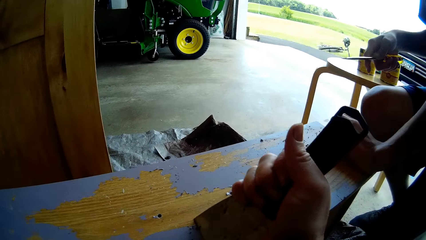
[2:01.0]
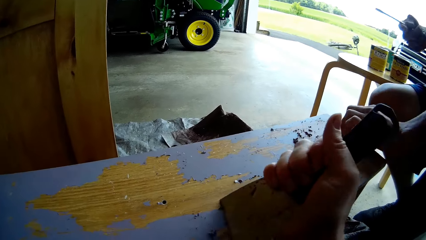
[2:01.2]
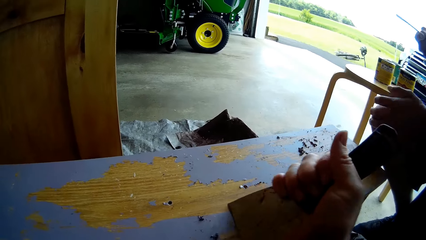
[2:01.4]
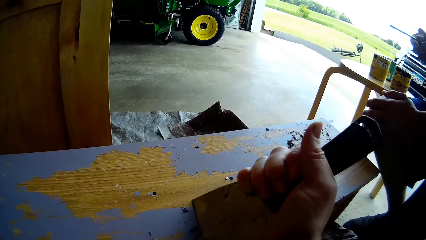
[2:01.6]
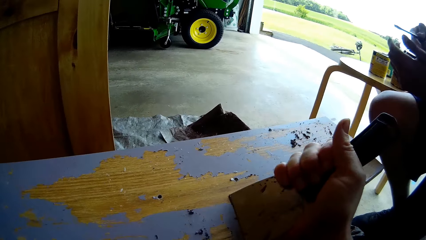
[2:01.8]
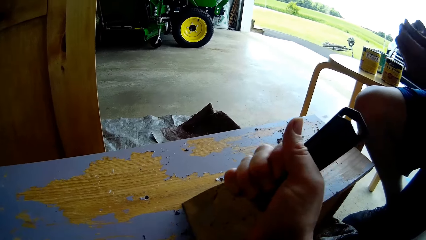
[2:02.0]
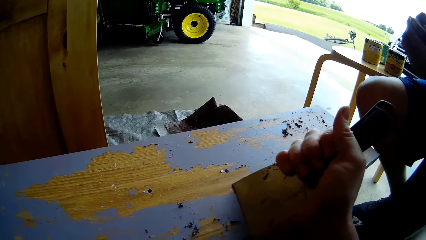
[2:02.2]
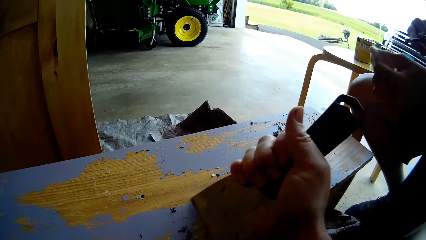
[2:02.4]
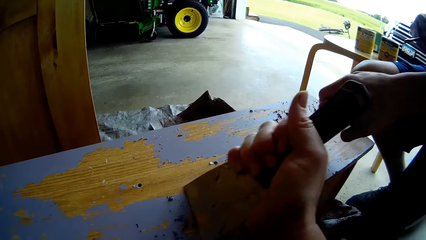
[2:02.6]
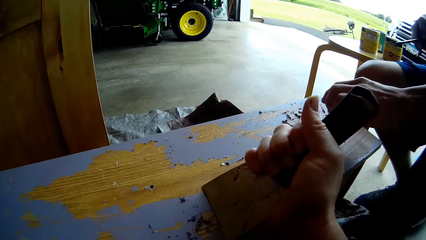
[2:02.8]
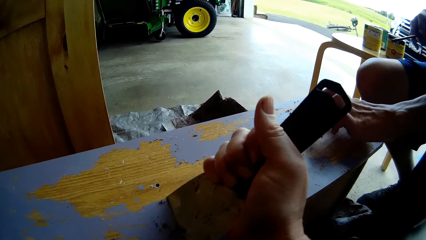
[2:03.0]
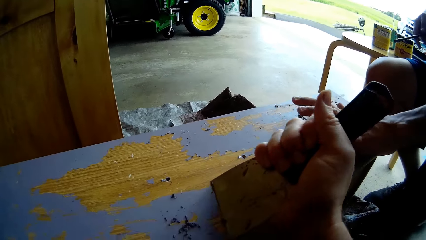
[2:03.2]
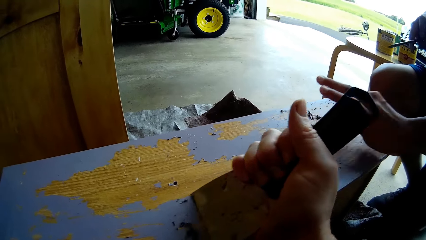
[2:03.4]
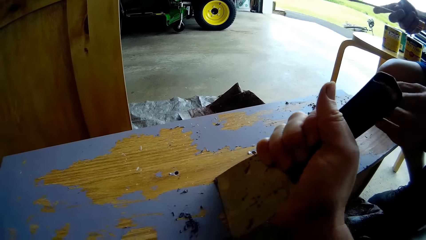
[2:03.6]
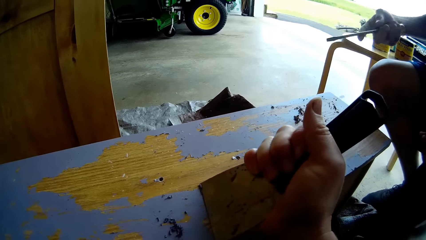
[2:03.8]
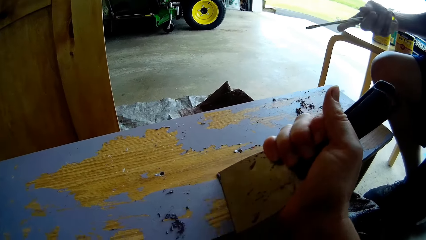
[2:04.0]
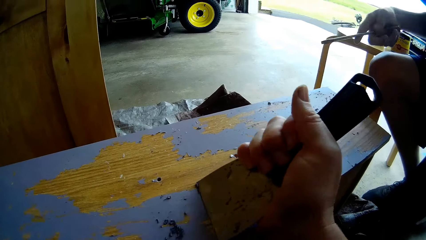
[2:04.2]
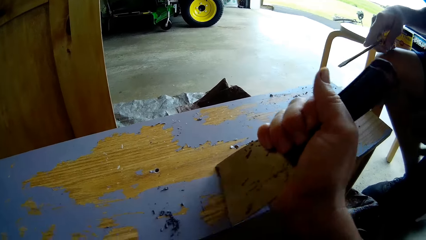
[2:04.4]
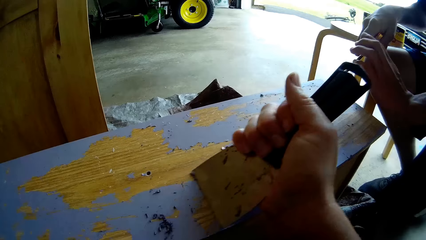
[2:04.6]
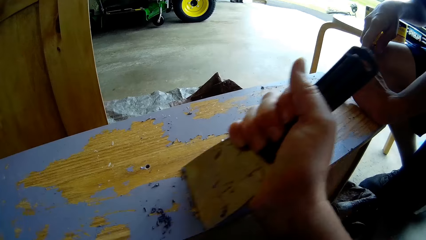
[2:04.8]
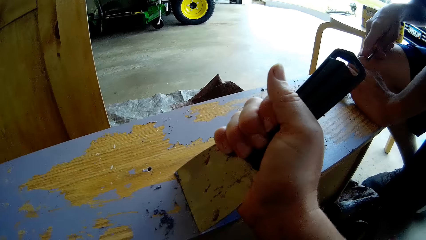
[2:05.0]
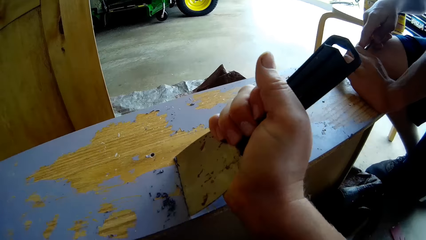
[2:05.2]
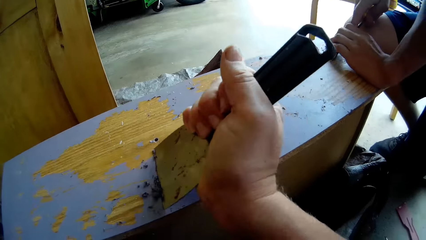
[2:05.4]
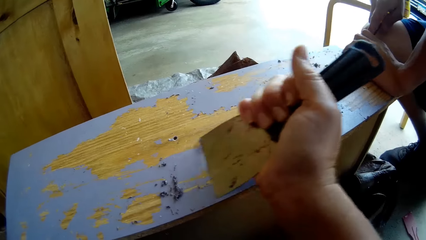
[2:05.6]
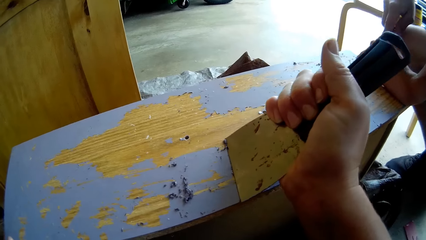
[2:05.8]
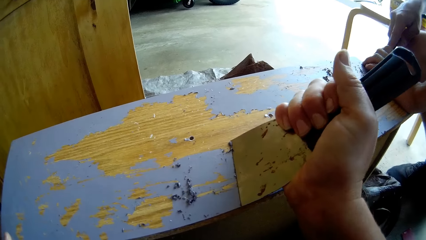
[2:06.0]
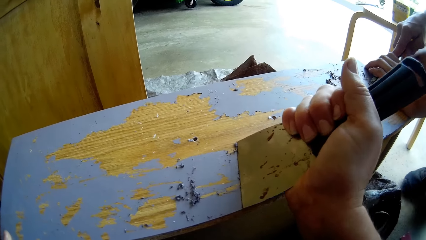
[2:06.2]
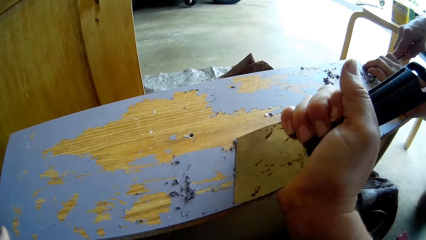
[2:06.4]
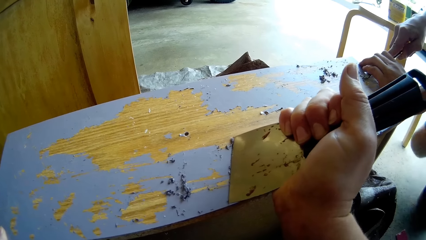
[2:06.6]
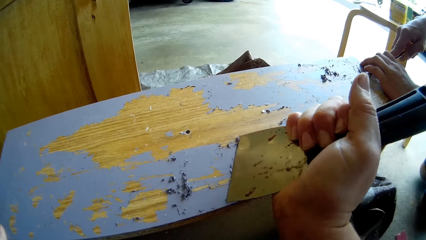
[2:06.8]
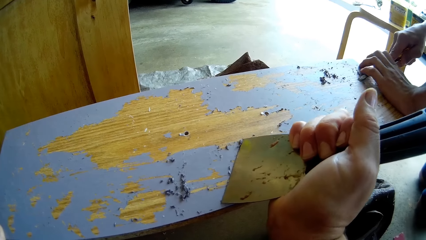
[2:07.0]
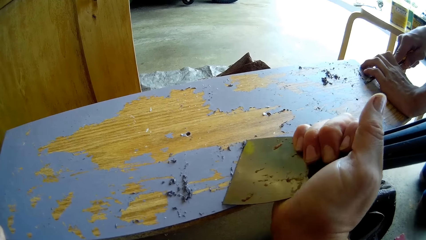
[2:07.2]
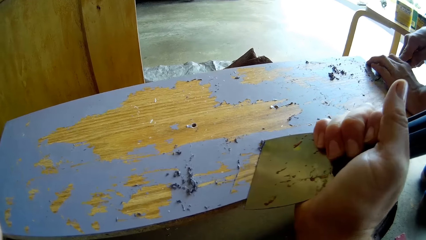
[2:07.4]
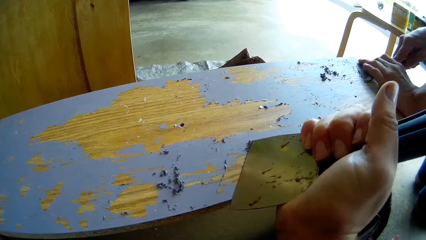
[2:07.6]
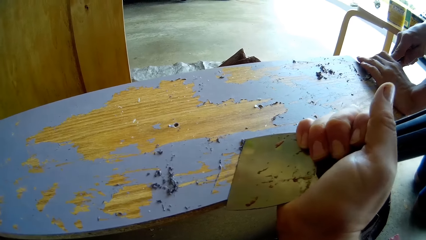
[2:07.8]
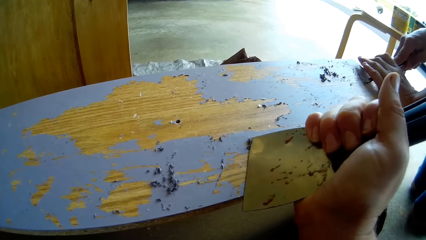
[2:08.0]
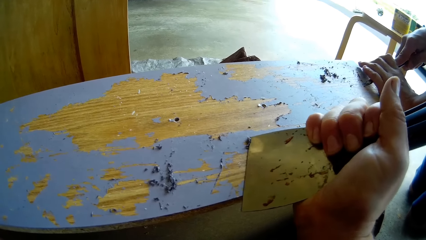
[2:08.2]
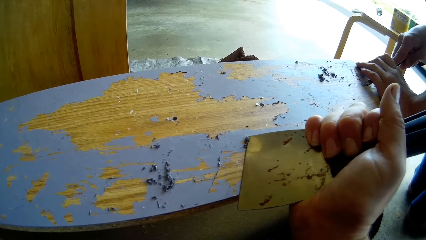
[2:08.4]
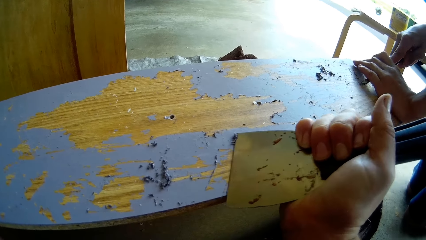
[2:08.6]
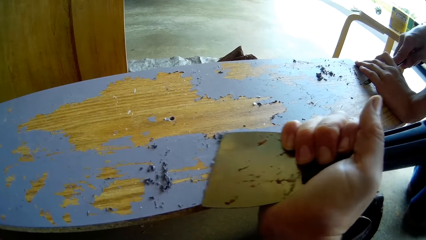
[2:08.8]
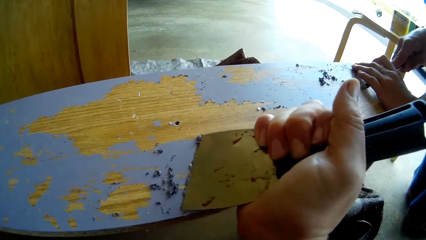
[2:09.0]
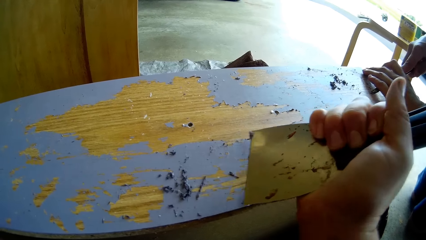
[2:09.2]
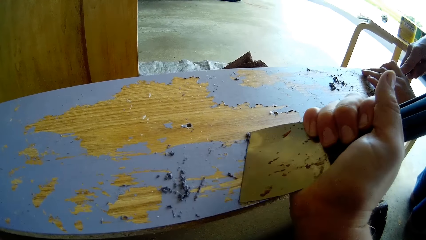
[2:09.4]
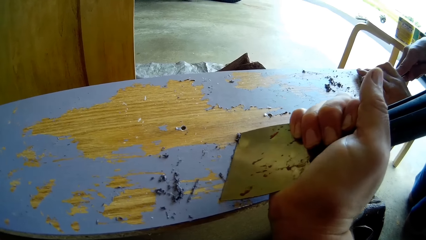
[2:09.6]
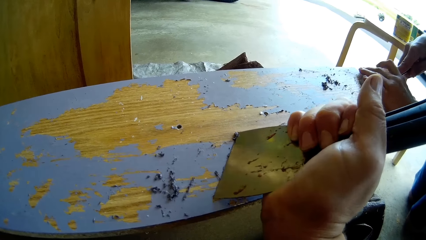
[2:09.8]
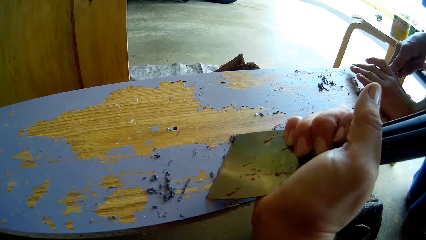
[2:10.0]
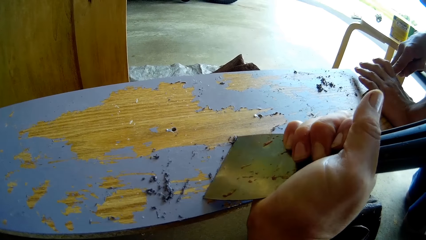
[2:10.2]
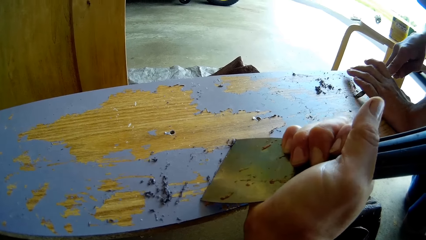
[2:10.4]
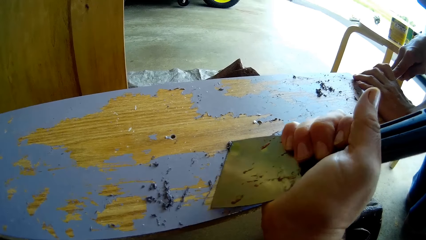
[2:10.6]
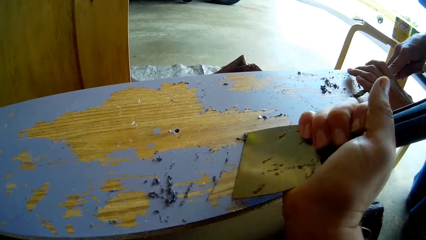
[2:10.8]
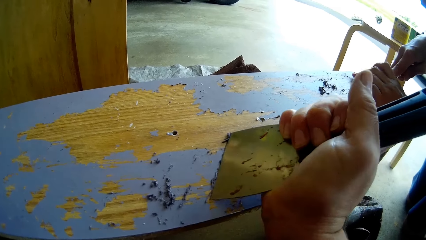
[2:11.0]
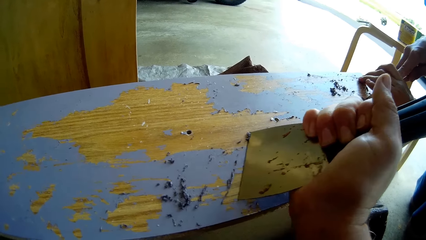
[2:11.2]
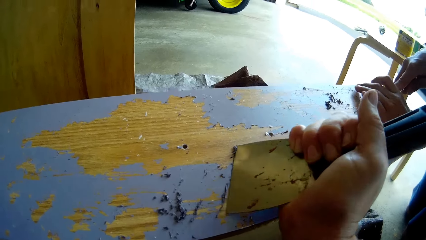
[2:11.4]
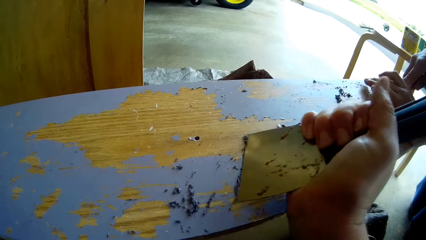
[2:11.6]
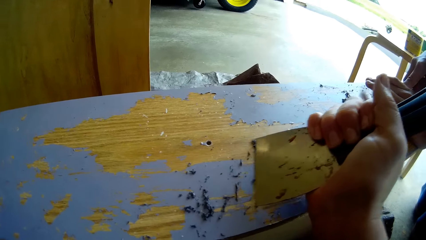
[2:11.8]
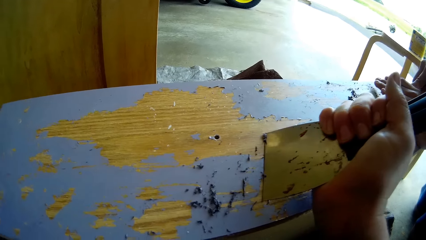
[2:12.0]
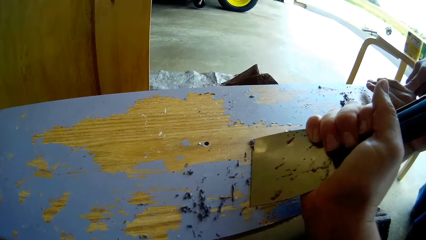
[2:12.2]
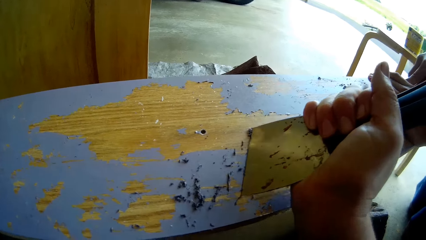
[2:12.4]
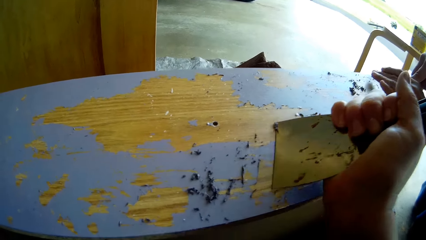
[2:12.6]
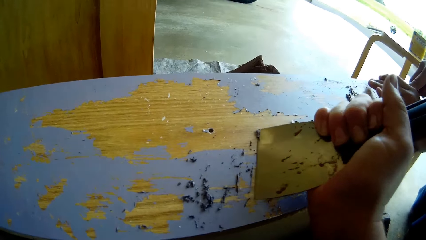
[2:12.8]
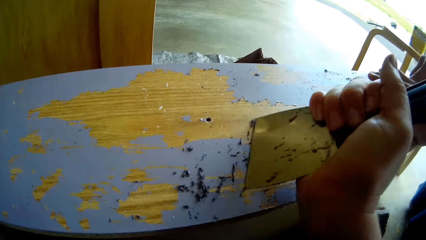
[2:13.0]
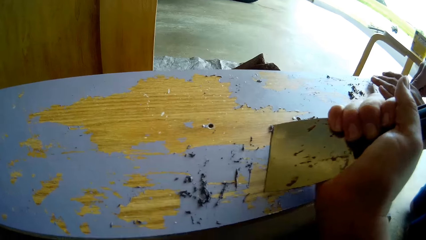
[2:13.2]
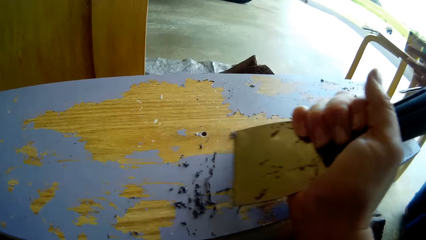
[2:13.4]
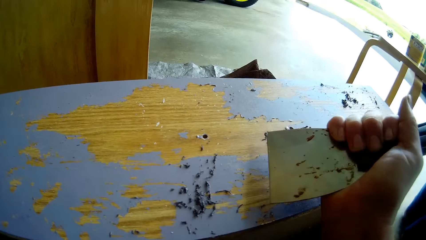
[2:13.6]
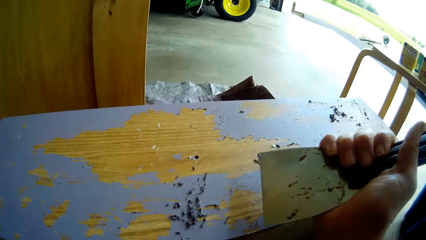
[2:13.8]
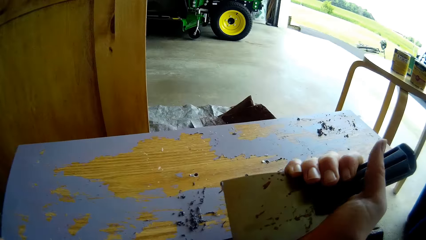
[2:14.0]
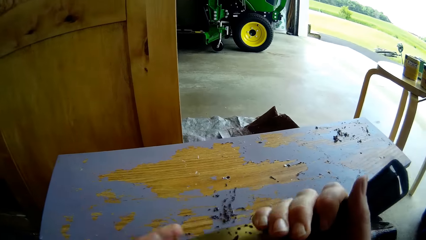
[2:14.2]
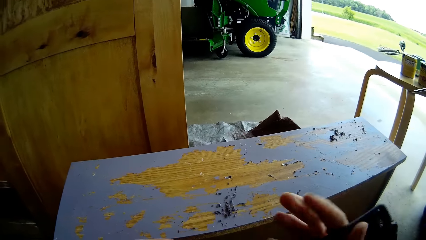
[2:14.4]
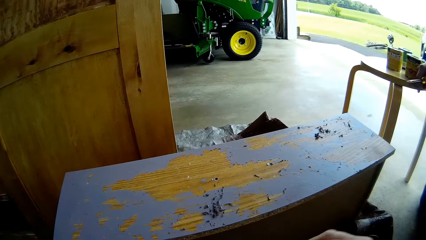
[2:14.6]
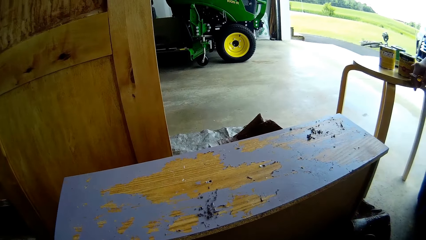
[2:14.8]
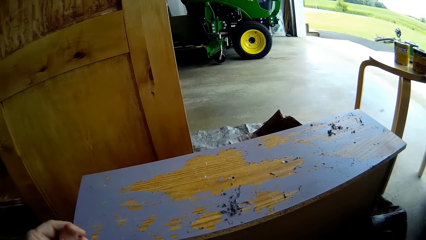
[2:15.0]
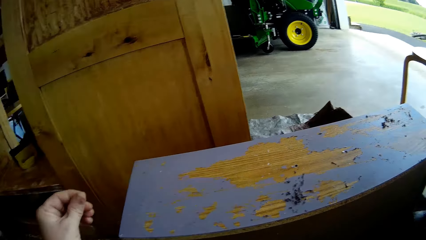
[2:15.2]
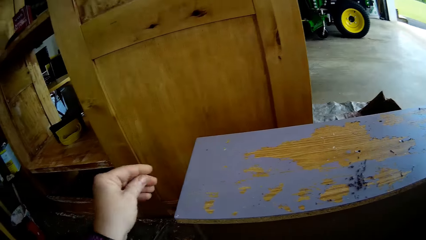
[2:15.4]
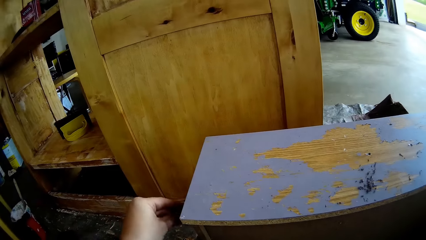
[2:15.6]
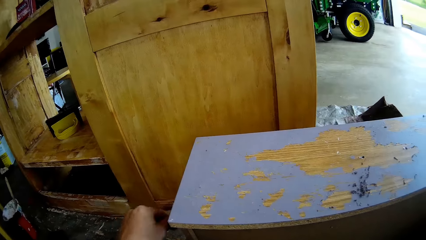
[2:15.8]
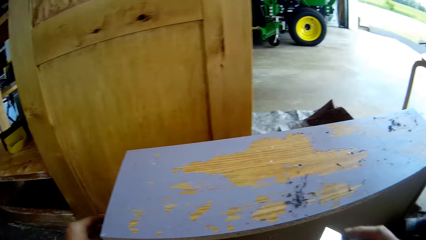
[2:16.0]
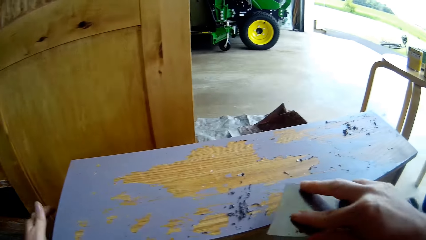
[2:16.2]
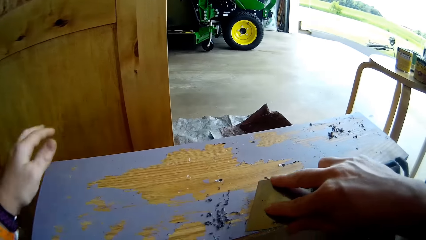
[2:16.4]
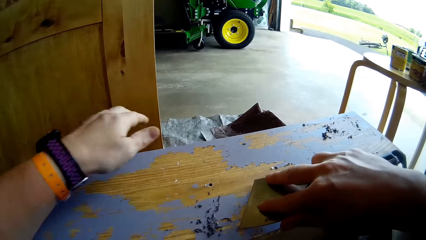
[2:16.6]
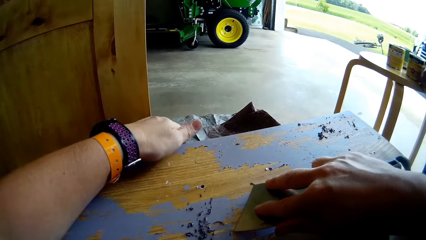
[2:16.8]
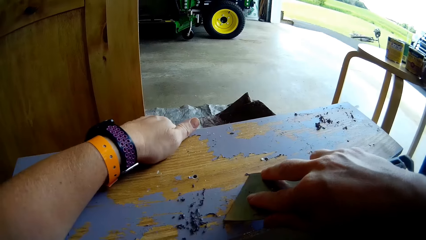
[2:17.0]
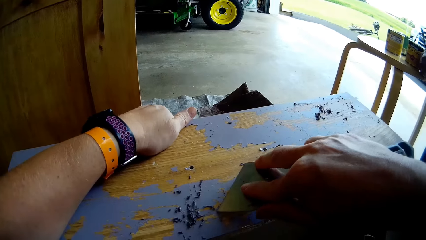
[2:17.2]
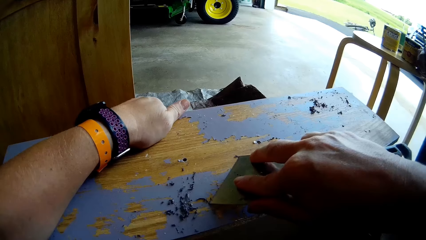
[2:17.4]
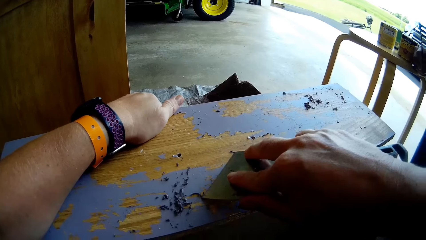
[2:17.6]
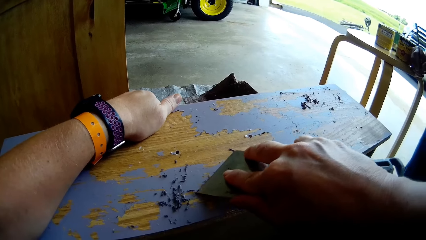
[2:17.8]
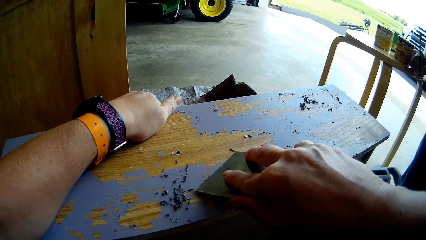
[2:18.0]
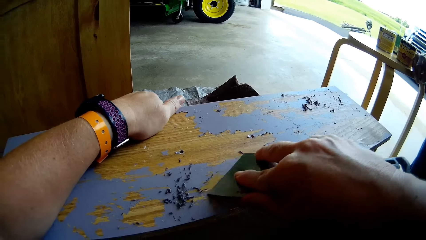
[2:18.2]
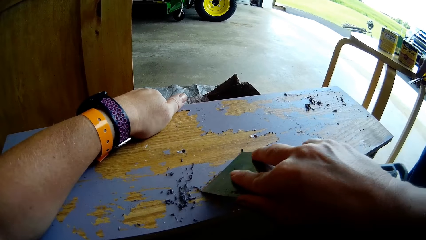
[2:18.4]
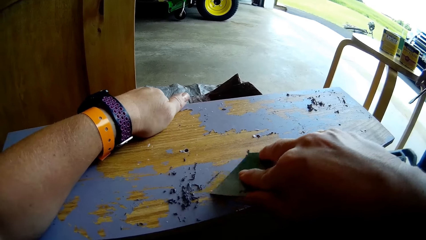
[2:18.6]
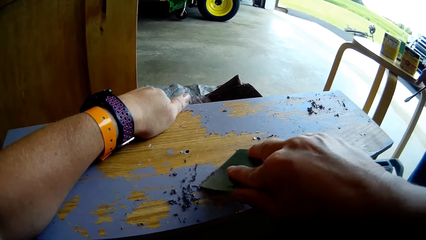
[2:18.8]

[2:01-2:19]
A man lifts a screw from the table. He wipes paint from the screw edge with his hand. The man gestures to the camera wearer. The man scrapes paint from the table with a screwdriver. The camera wearer scrapes paint from the table with a putty knife with the man's help. They converse with the man. The man lifts the screw from the table. The camera wearer wipes paint from the knife edge with a hand. They scrape paint from the table with the putty knife.
